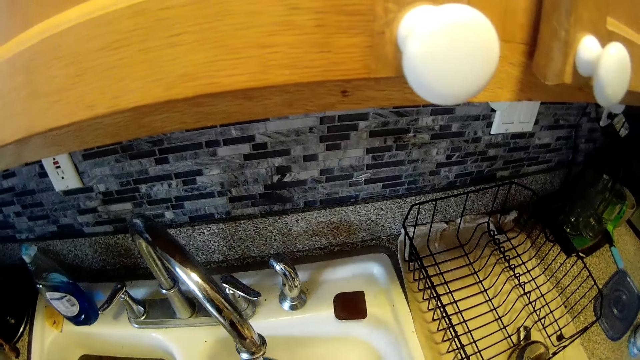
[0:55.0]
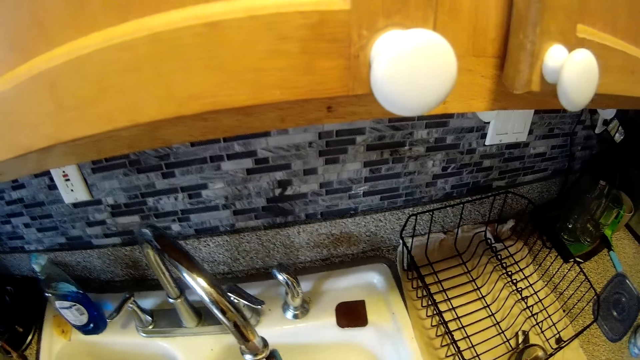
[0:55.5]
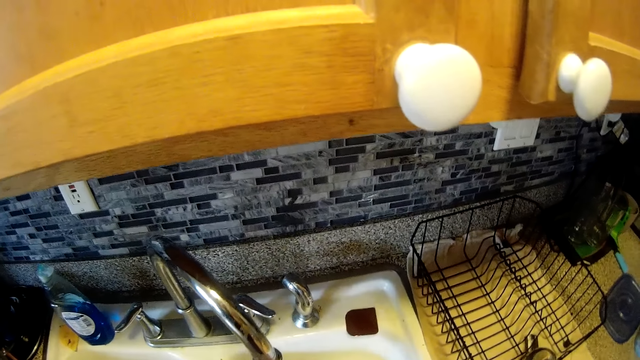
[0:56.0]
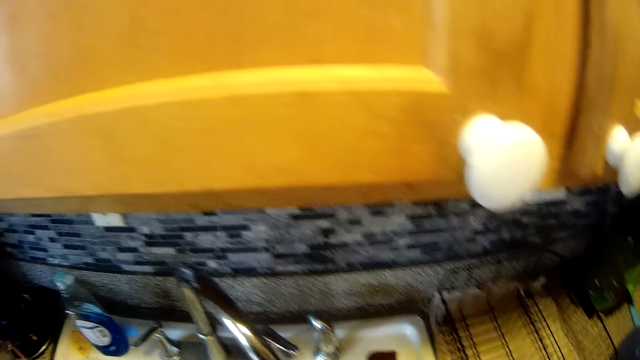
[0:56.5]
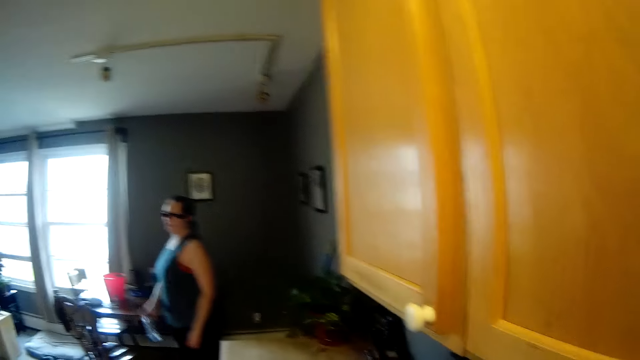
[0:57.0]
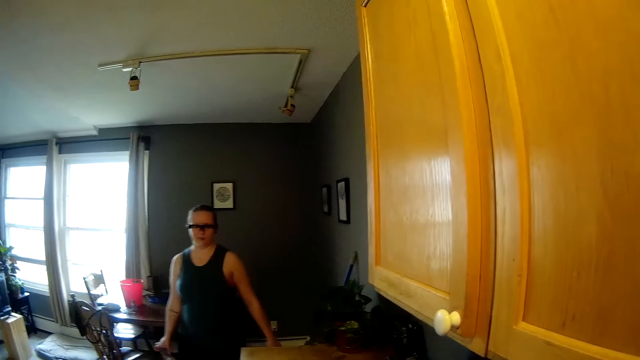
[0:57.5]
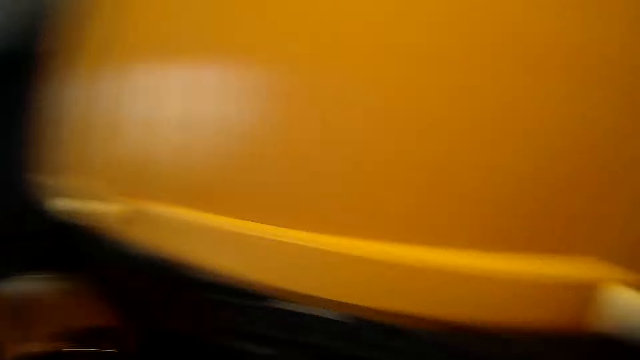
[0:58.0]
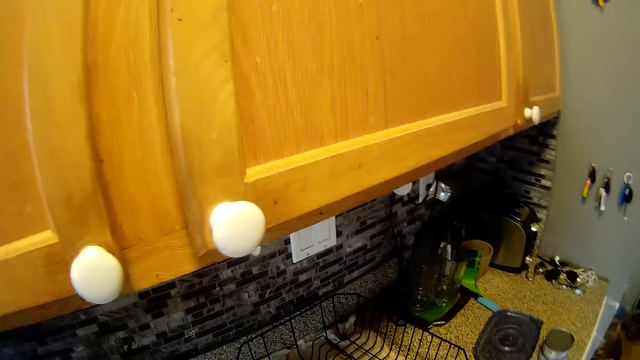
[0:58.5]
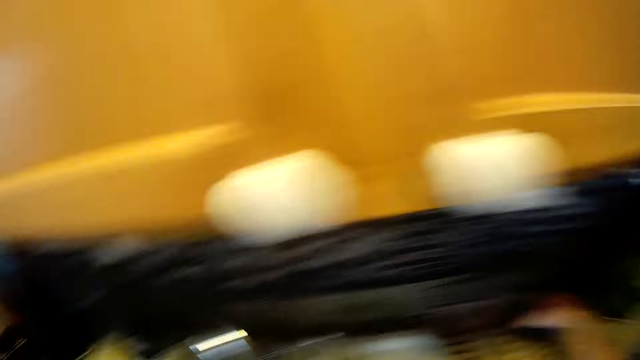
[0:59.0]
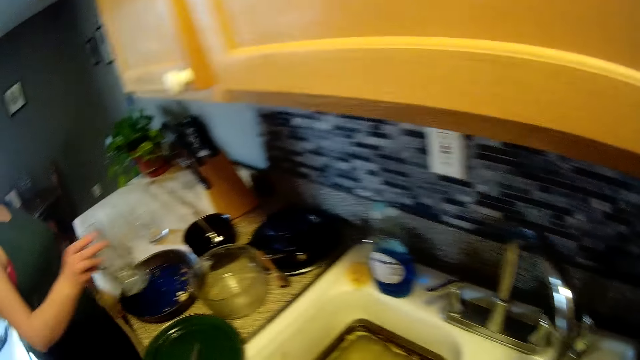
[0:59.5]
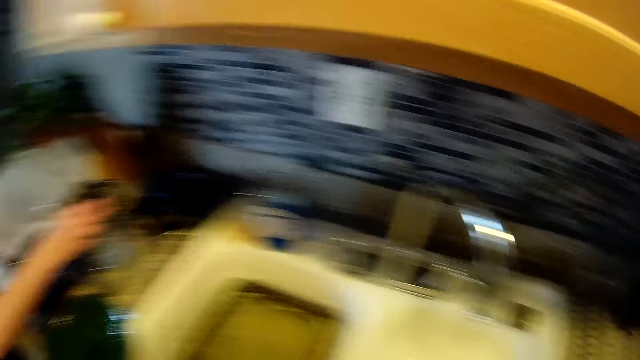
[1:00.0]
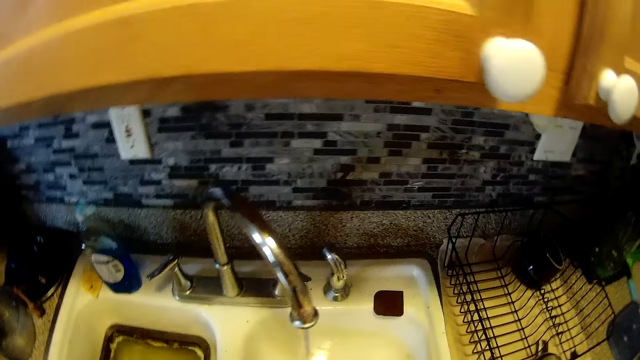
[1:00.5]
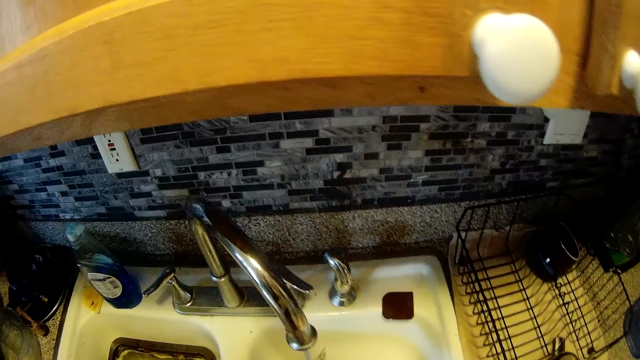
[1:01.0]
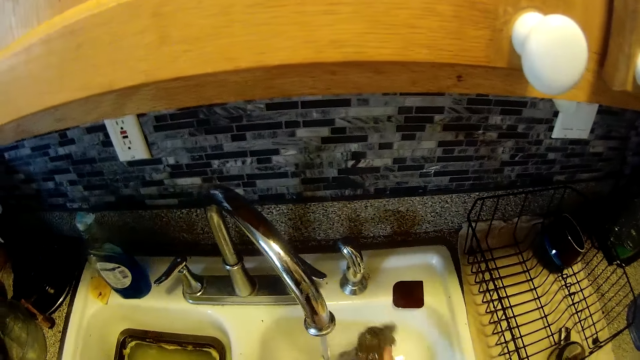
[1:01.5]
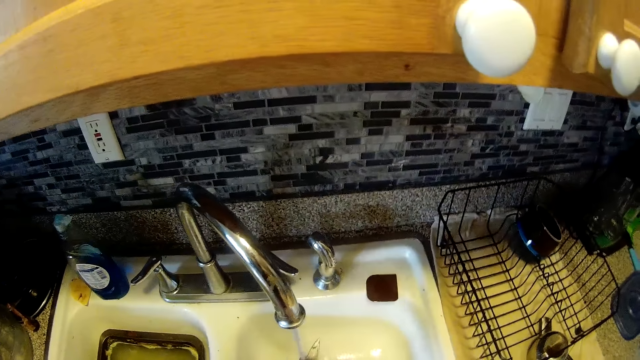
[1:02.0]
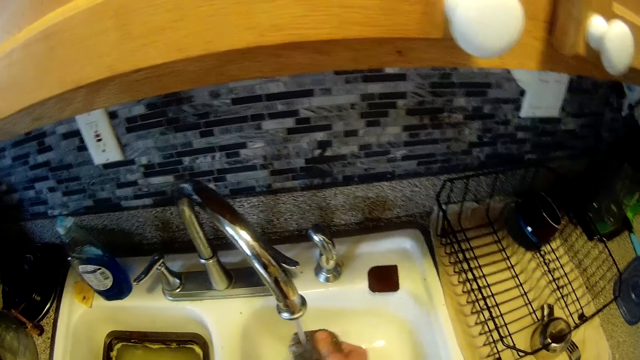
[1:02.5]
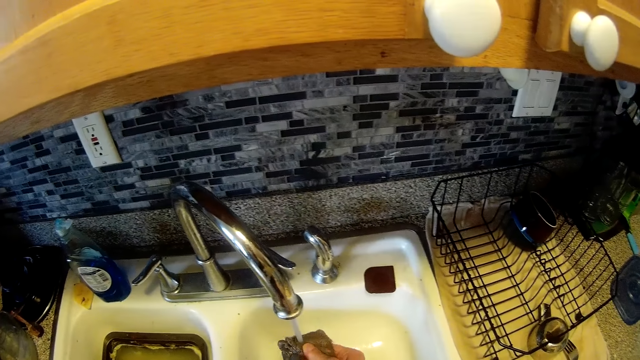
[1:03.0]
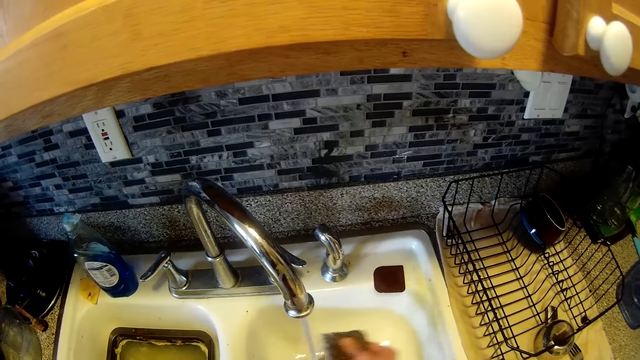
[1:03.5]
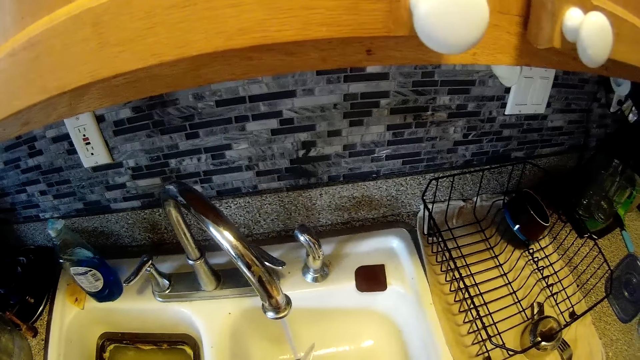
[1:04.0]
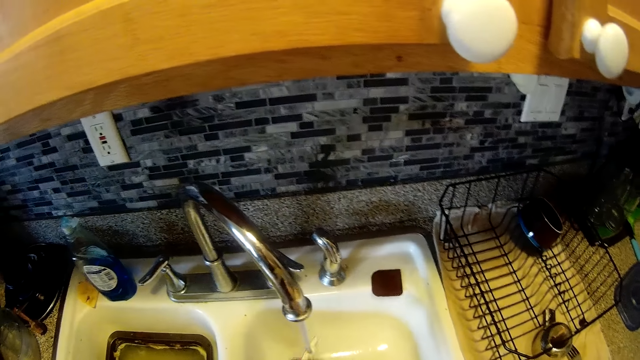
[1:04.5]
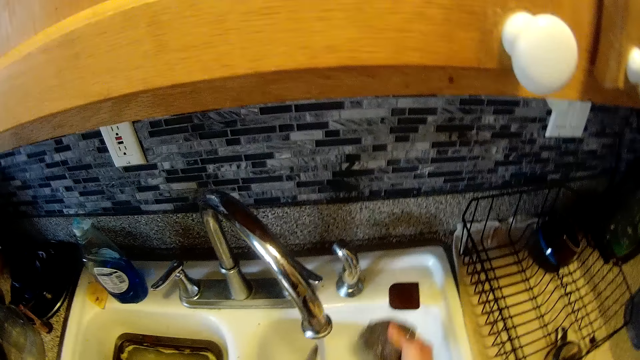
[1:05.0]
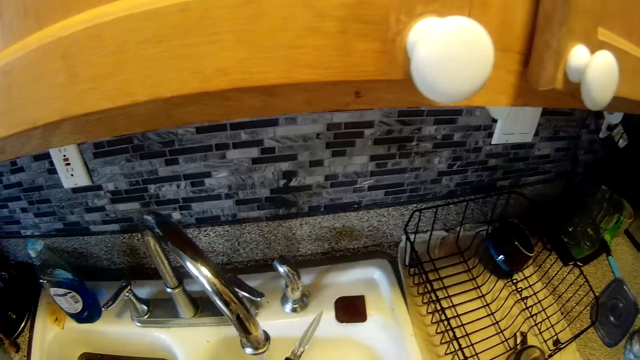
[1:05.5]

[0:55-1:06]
A woman picks a cup or glass of water from a table with her right hand. The camera wearer stares at the woman. The woman walks in the kitchen. The camera wearer puts the bowl in the utensils rack. The woman places the cup in her right hand into a plate on the slab. The camera wearer washes a kitchen knife with a sponge in the sink with both hands.

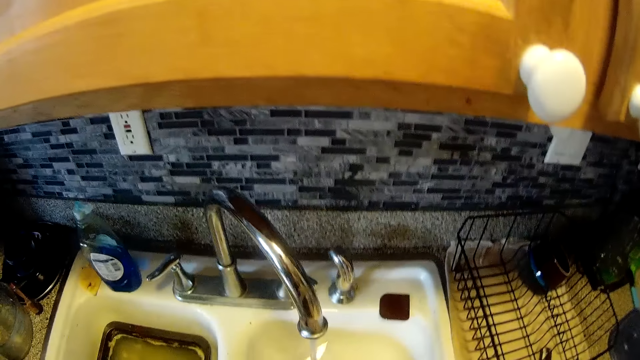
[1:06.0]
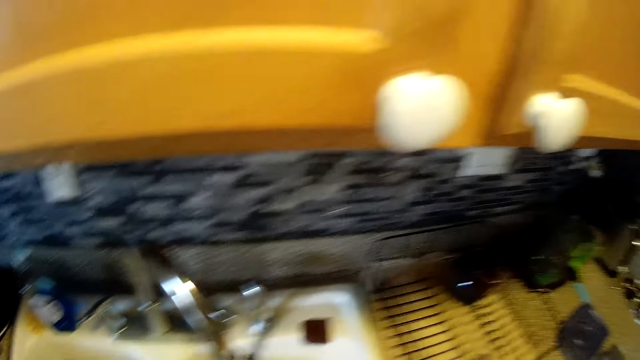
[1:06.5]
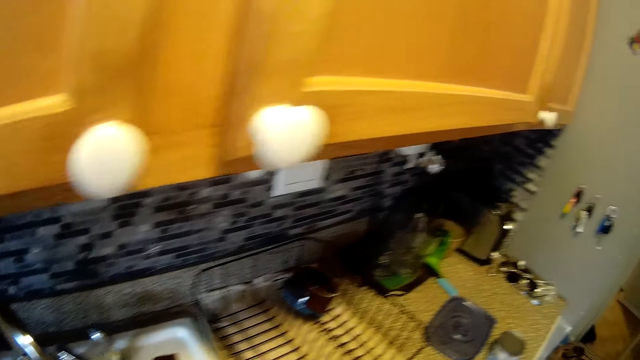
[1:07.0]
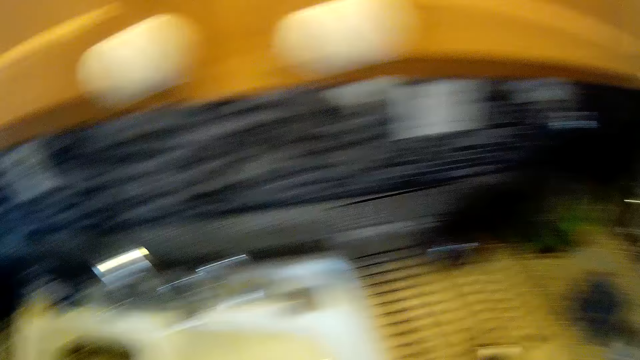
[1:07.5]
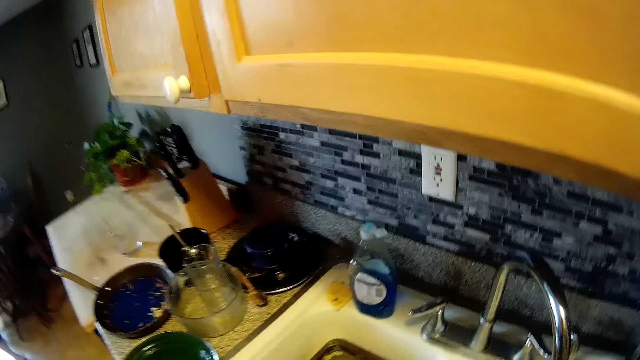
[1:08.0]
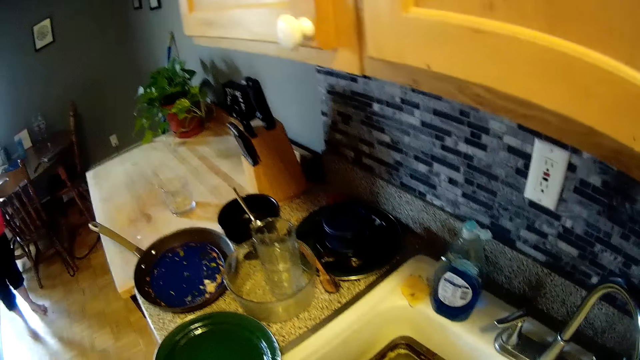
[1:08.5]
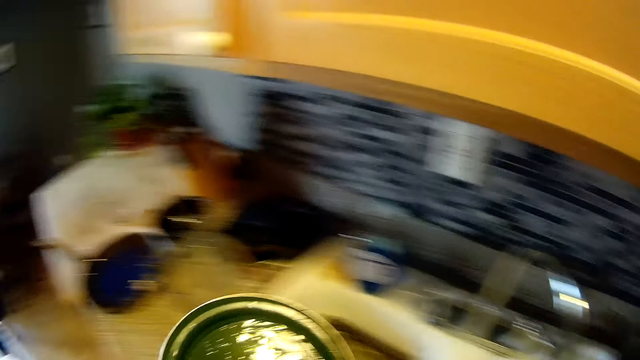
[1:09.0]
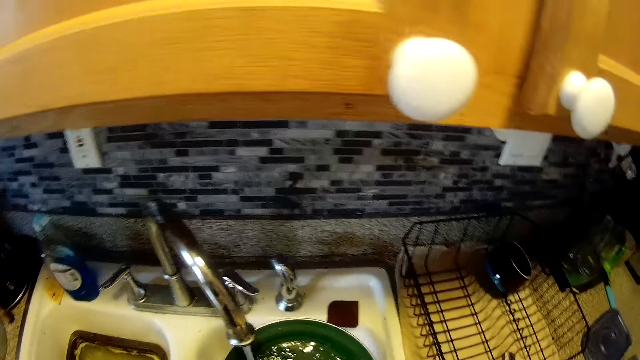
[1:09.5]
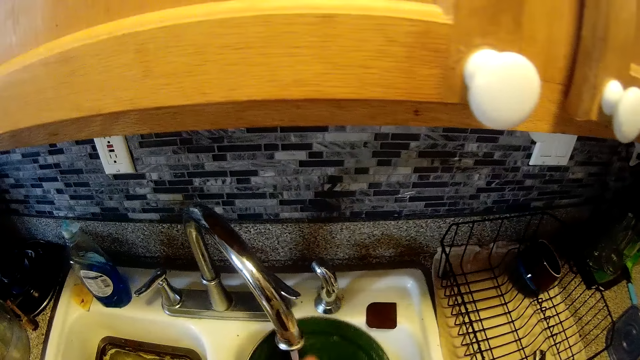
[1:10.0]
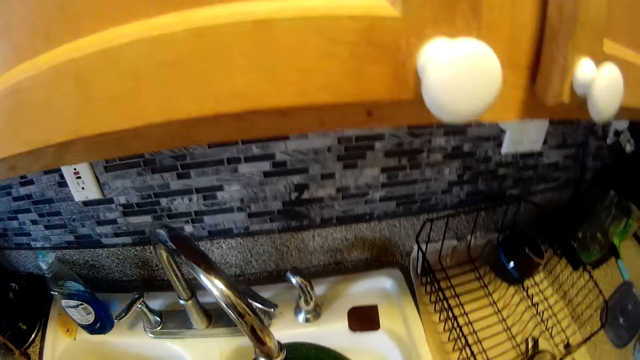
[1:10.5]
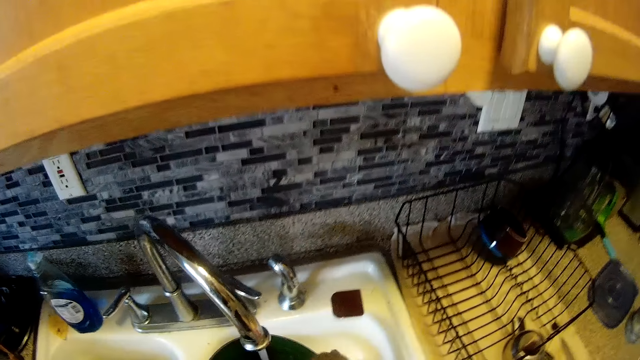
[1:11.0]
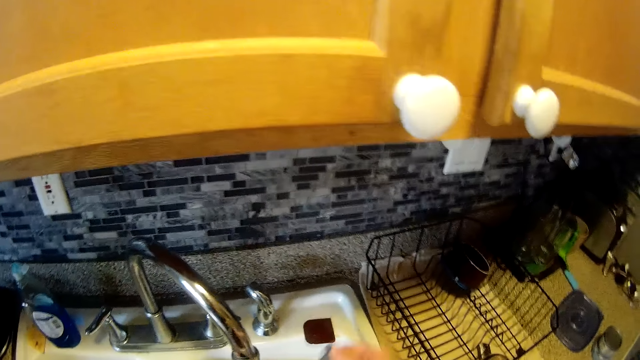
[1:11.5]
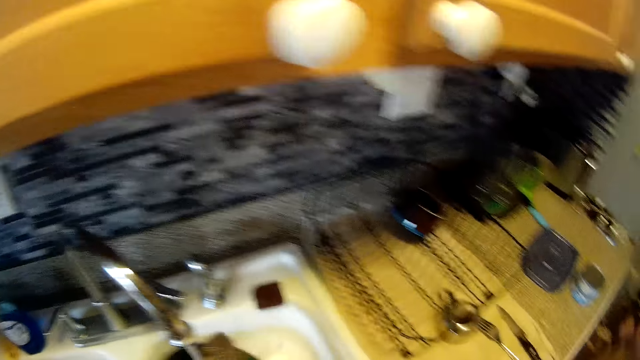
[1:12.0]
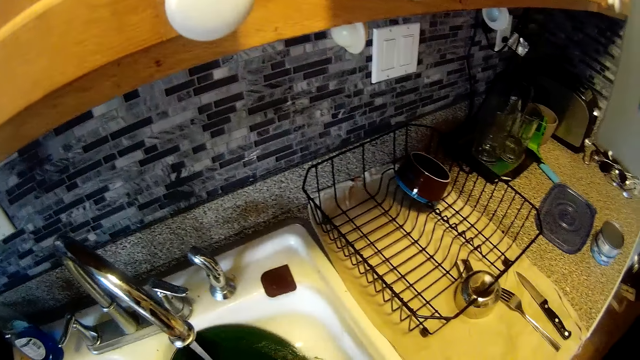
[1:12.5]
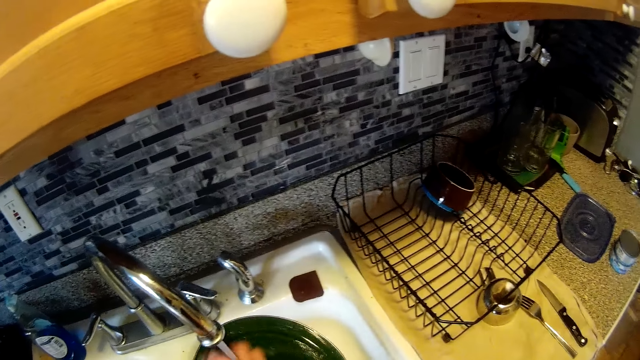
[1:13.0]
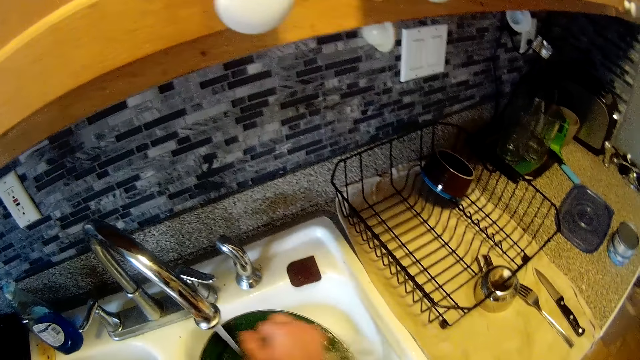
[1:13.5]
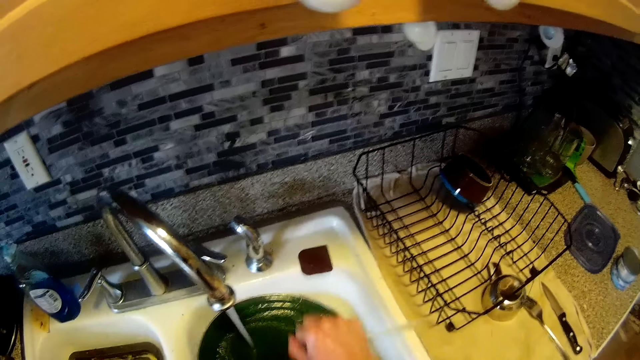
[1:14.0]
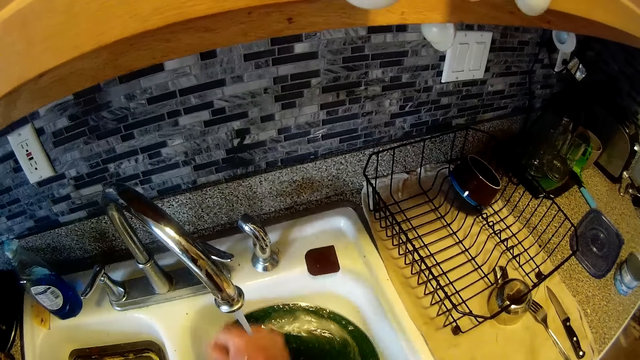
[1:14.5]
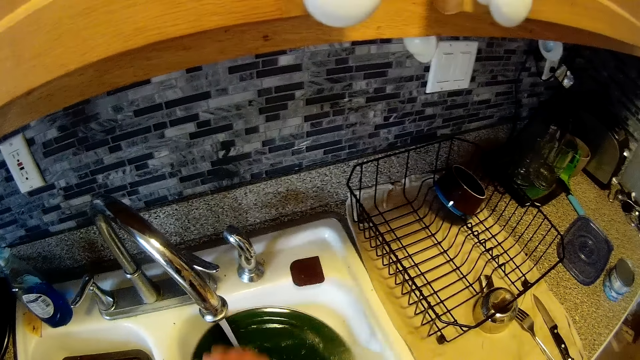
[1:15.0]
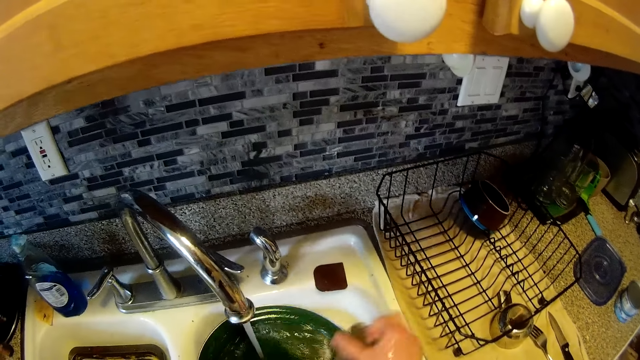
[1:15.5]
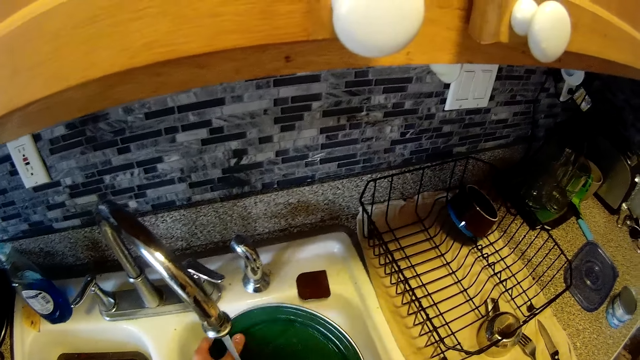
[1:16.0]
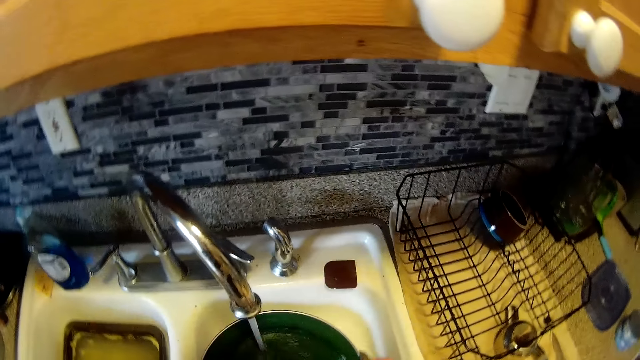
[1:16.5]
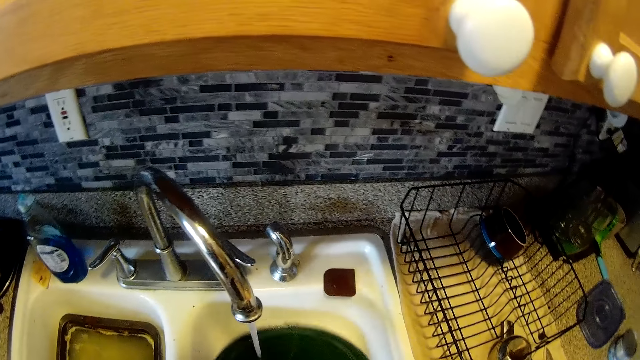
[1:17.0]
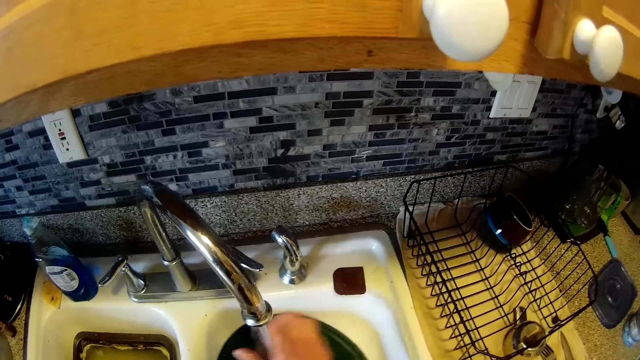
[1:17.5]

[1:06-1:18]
The camera wearer picks up a plate from the slab with his left hand. He washes the plate in a sink with a sponge with both hands.
